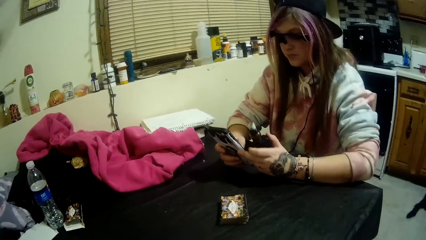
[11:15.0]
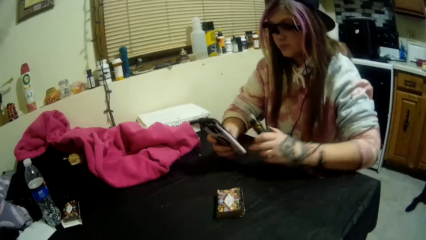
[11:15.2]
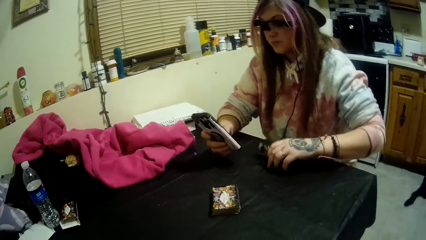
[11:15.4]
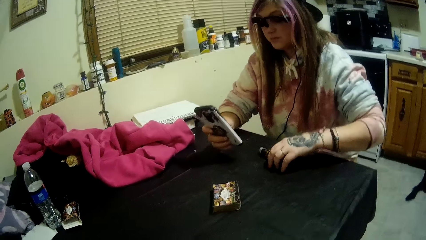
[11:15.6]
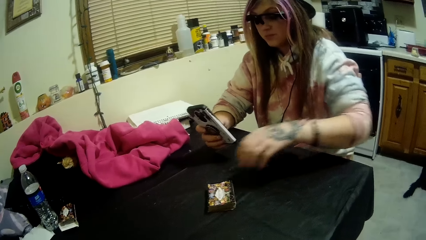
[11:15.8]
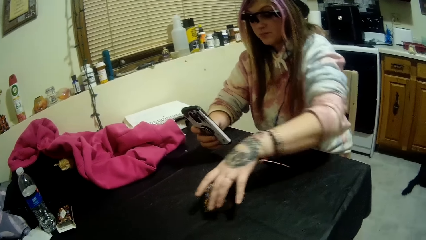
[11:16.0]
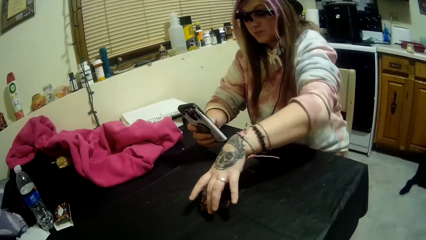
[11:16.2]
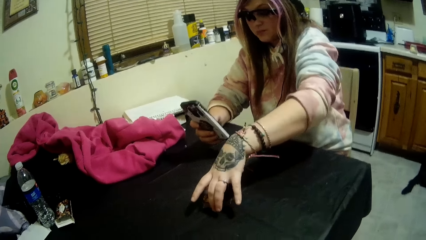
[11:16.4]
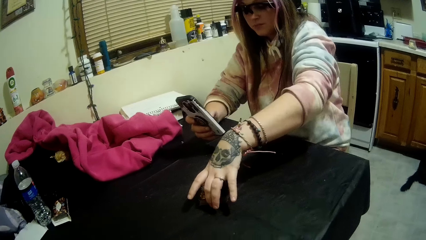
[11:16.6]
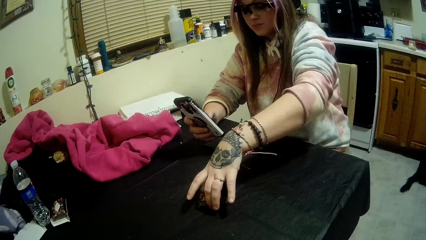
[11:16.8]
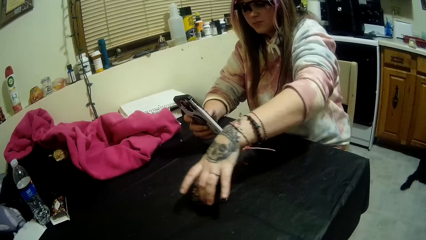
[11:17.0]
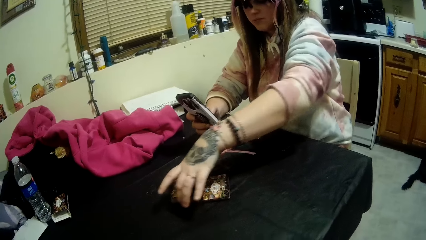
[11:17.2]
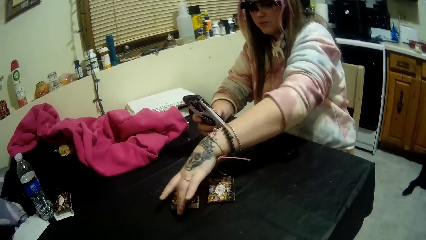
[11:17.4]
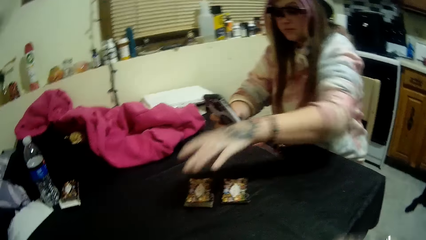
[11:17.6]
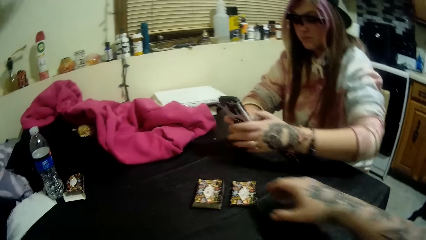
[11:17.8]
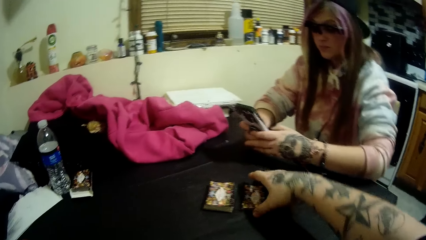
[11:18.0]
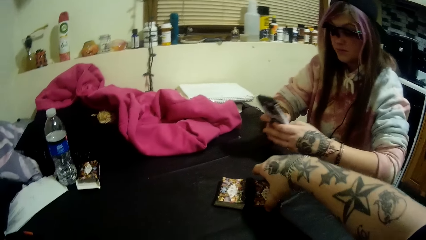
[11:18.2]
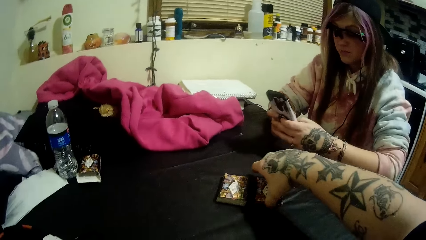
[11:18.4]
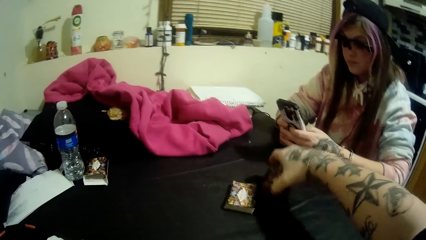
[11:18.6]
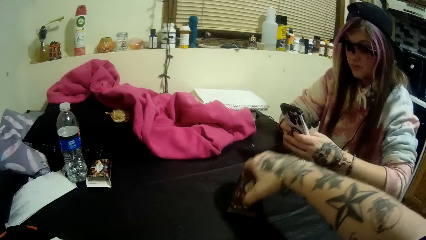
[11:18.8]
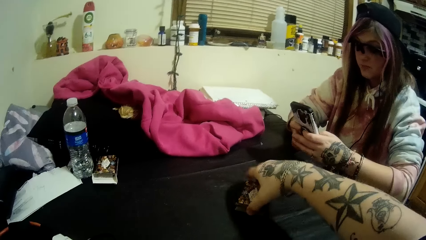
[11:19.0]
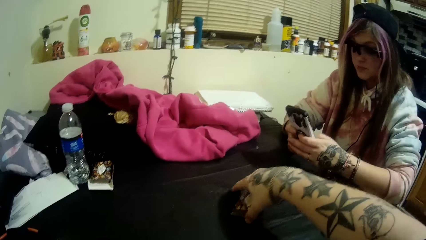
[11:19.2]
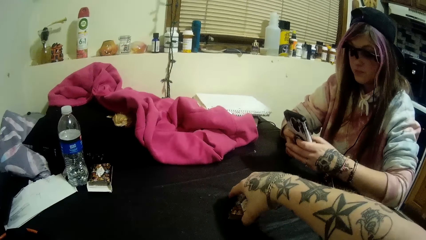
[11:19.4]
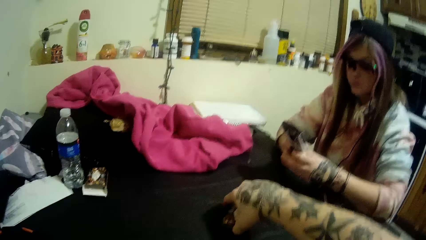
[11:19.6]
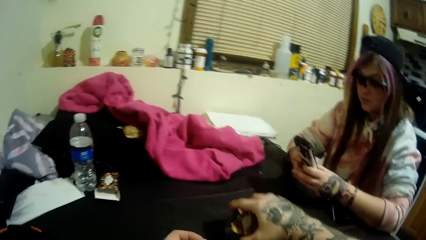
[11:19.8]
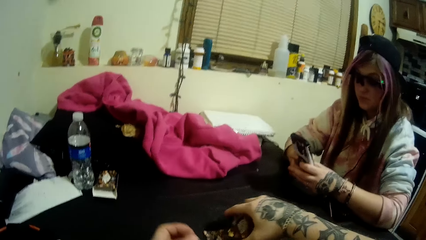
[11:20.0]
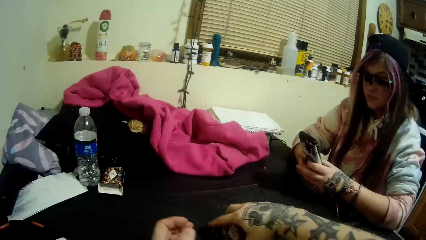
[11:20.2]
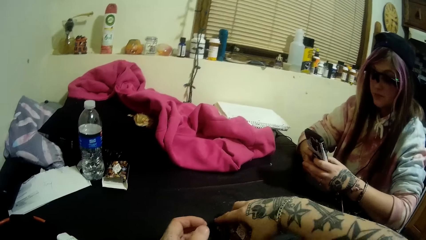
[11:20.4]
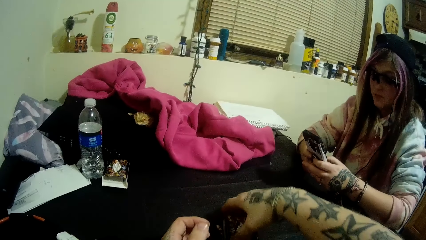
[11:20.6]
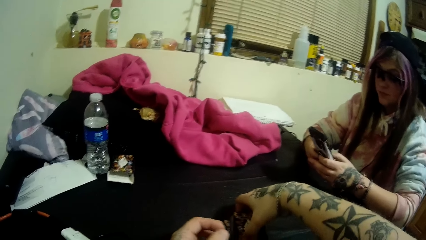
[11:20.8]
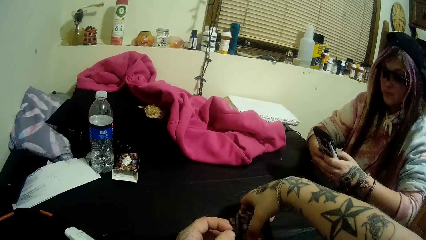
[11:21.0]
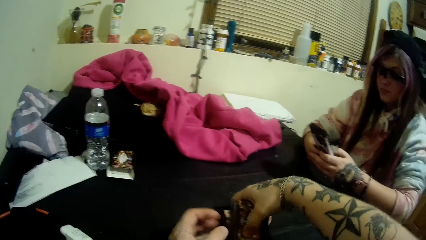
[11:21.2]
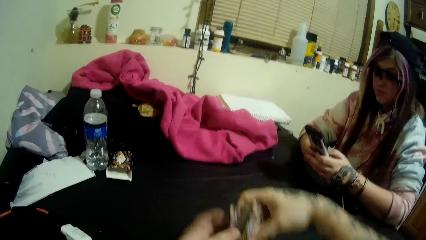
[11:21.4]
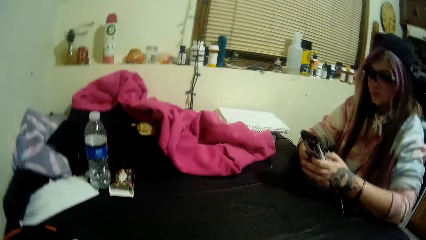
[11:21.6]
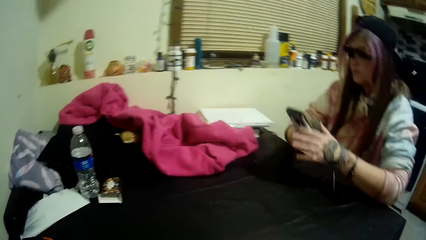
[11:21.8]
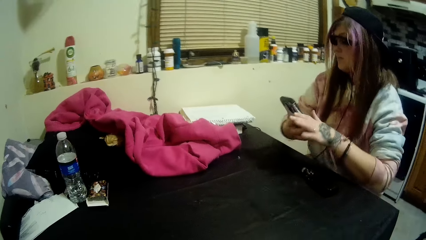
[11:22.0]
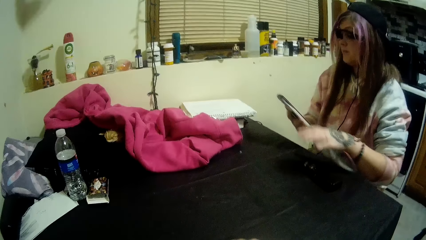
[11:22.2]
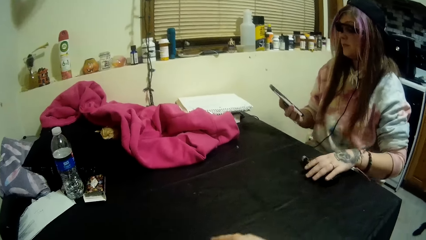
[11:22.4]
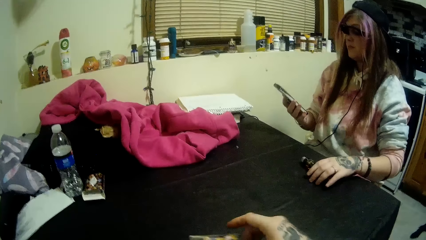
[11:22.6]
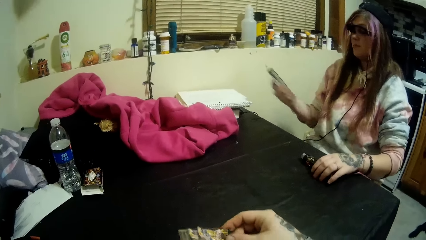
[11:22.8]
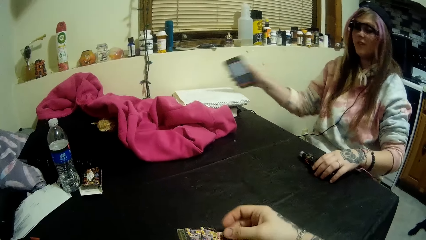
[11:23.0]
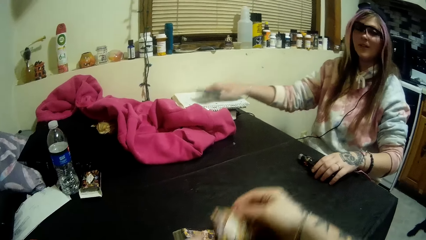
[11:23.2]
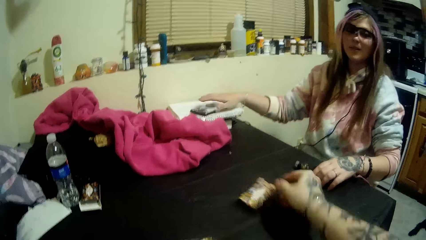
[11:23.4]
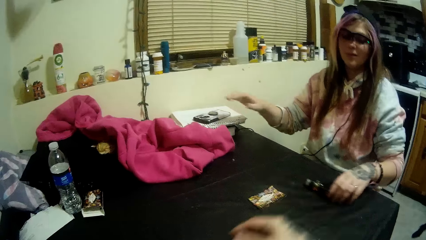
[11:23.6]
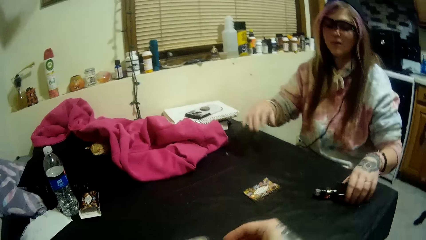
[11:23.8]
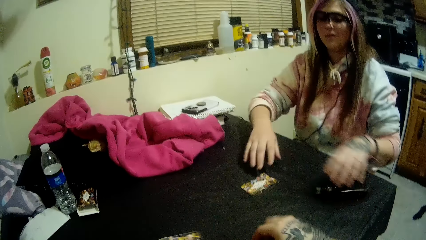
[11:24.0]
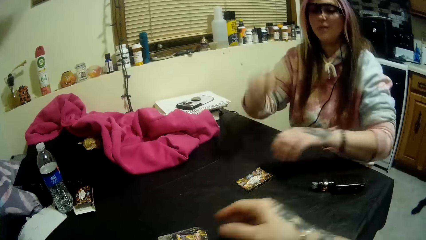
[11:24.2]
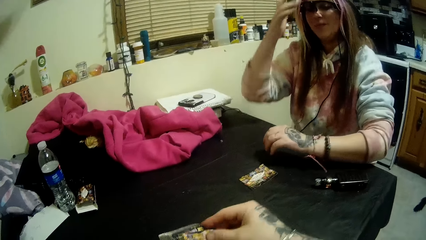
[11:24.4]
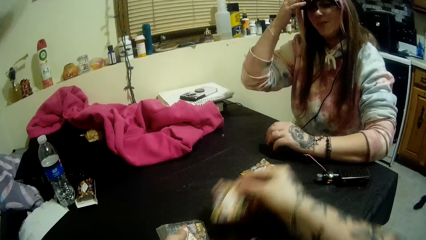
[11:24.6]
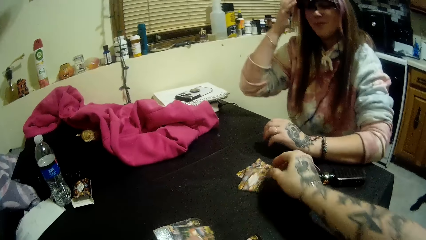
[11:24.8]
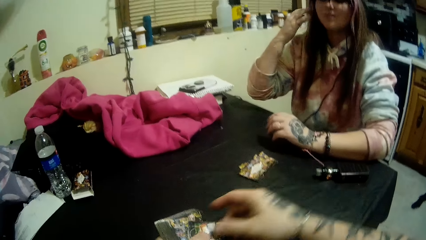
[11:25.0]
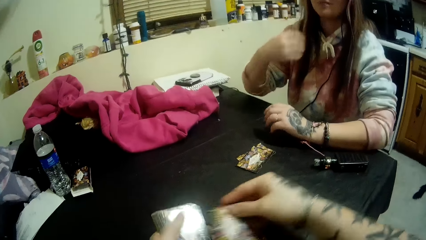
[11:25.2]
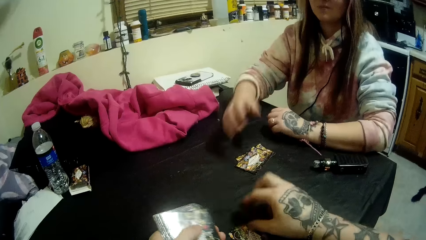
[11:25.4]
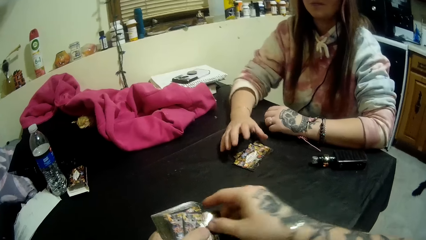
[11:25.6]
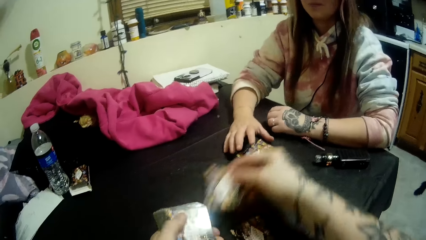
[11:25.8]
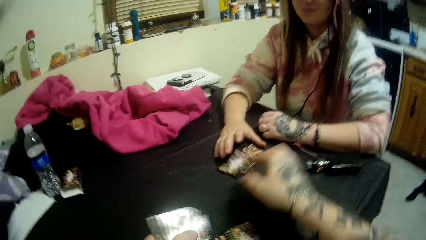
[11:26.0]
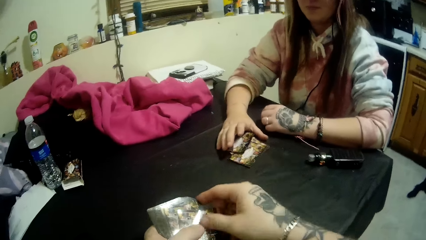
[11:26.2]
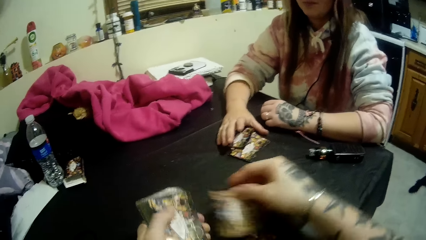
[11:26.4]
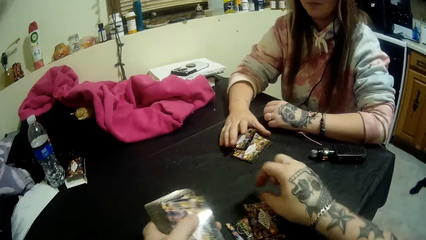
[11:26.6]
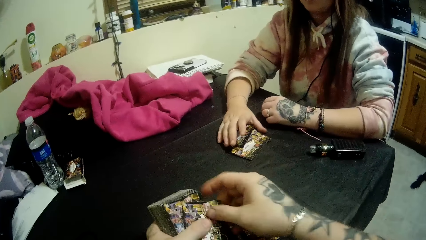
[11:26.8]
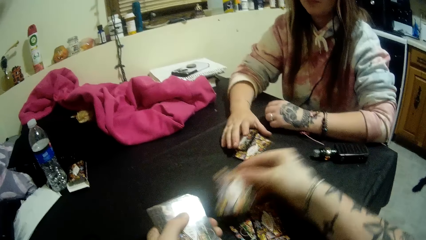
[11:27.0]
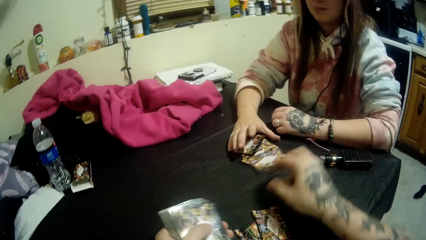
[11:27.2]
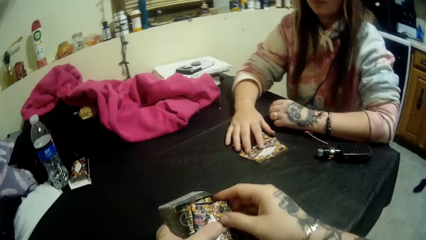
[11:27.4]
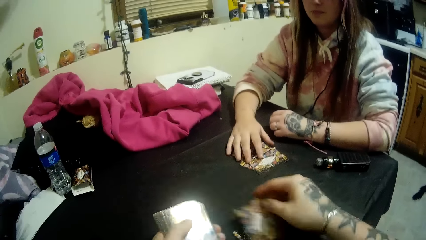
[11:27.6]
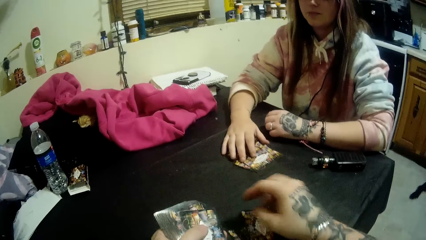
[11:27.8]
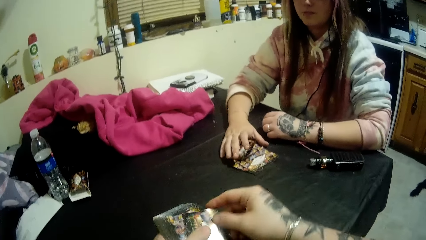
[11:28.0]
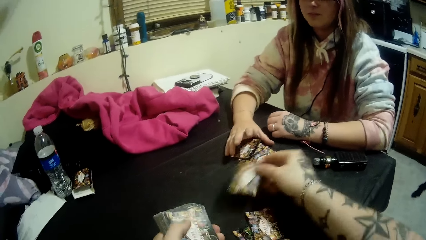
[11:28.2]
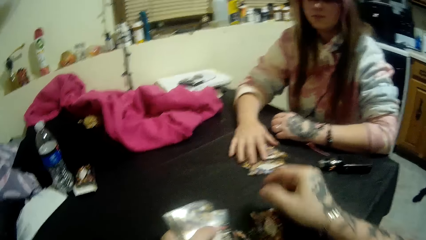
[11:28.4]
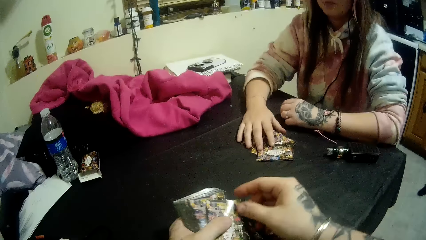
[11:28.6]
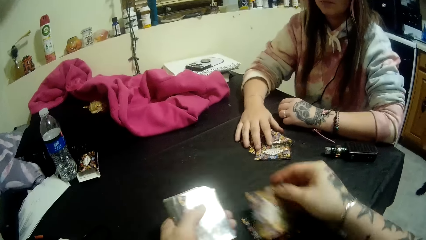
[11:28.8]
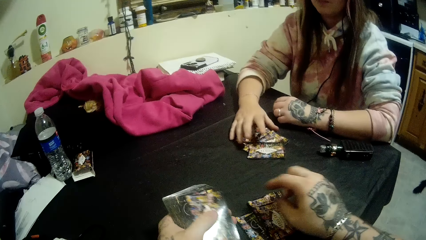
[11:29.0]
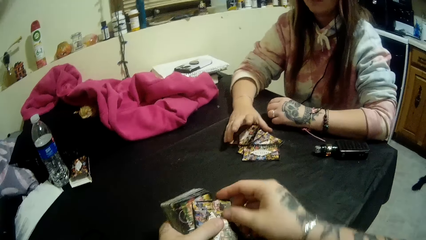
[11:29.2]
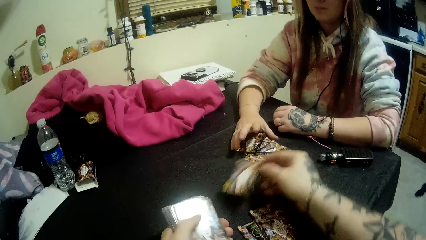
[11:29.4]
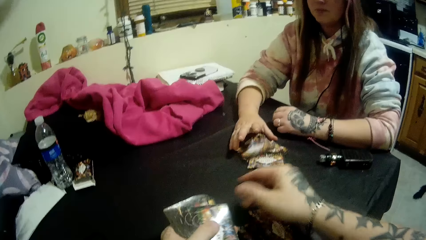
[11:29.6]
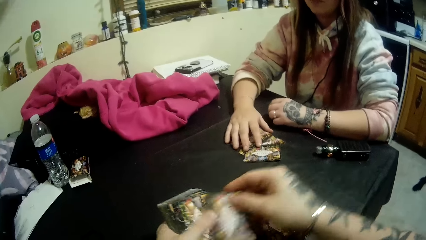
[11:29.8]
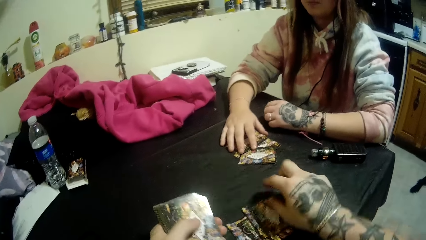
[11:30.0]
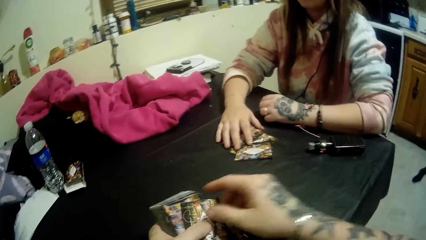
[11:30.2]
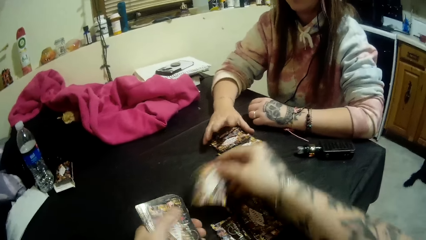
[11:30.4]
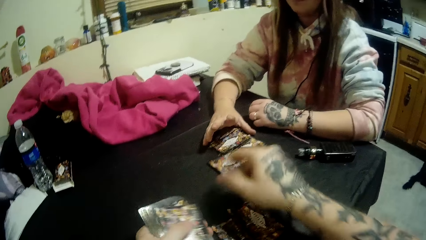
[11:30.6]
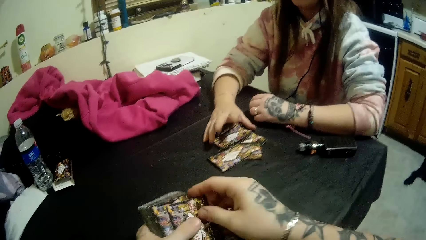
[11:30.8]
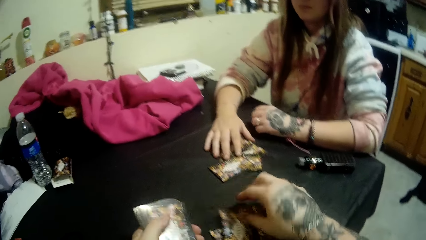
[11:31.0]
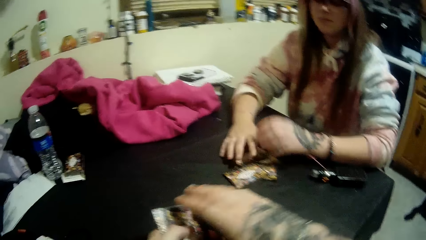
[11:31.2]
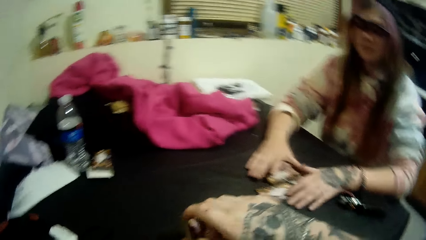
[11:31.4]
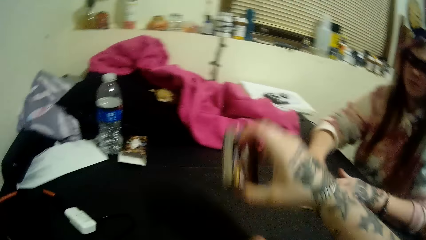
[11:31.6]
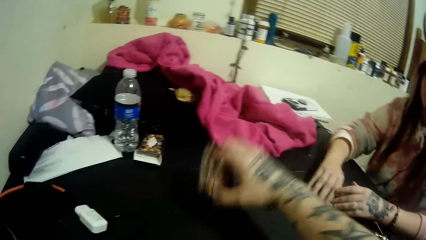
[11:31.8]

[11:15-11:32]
The lady drops the vaping bottle in her left hand onto the table. She picks up playing cards. She splits the stack of cards into two onto the table with her left hand. She holds the phone with both hands. The camera wearer places one half of the cards onto the other on the table with his right hand. He picks up the playing cards. He picks the stack of cards from the table with his right hand. The lady removes her arms from the table with the phone in her right hand. She places her left hand onto the vaping bottle on the table. The camera wearer holds the cards with both hands. The lady drops the phone in her right hand onto the jotter. The camera wearer shares the cards between himself and the lady onto the table with his right hand. The lady moves the vaping bottle on the table with her left hand. She places her left arm onto the table and her right hand onto her head. The camera wearer places the playing cards on the table. The lady places her right arm onto the table with the cards under her right palm. She touches the cards. The camera wearer picks the stack of cards in his left hand with his right hand.
